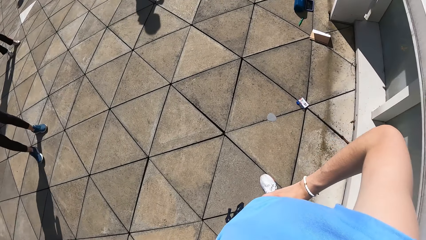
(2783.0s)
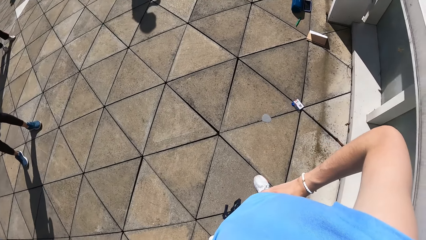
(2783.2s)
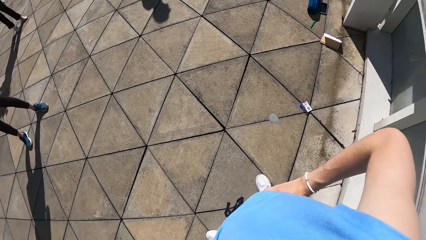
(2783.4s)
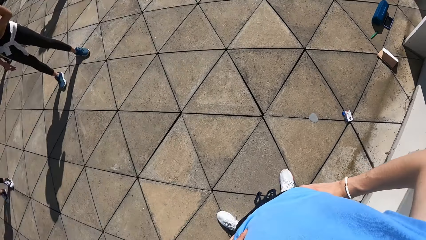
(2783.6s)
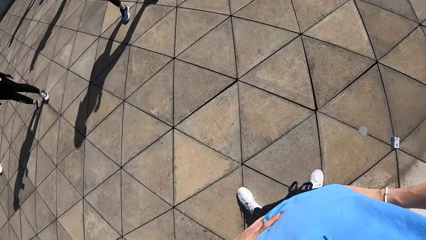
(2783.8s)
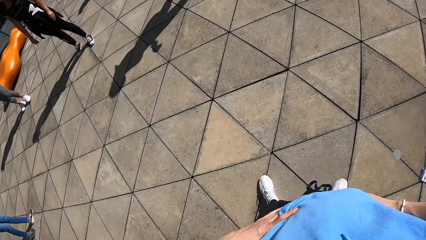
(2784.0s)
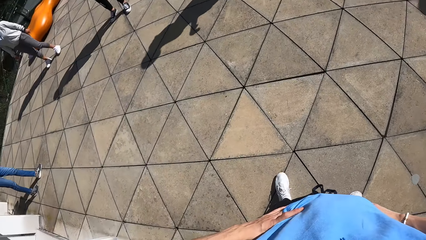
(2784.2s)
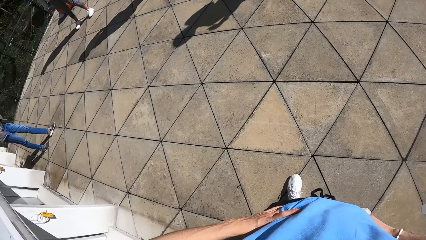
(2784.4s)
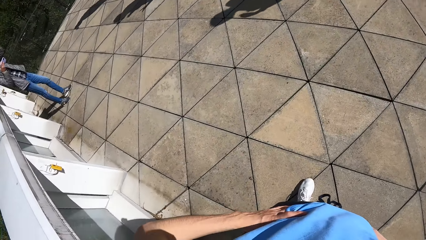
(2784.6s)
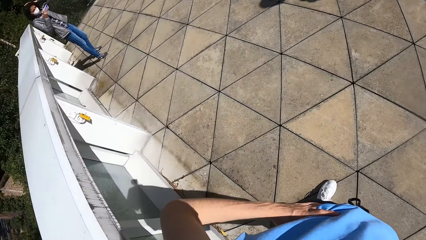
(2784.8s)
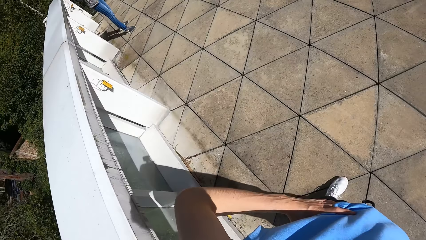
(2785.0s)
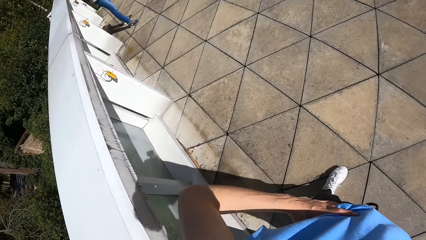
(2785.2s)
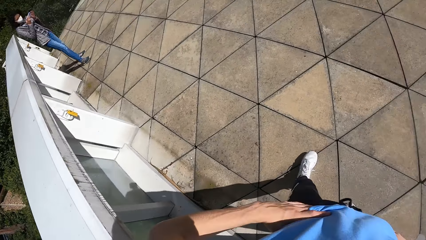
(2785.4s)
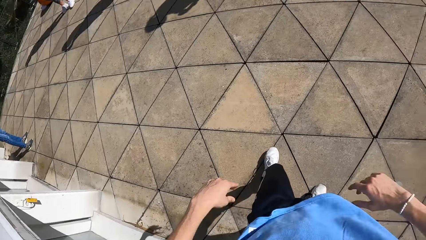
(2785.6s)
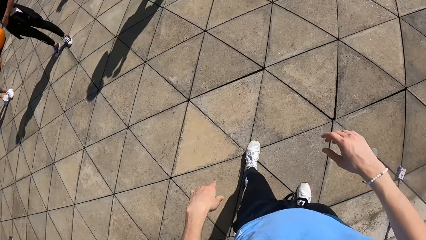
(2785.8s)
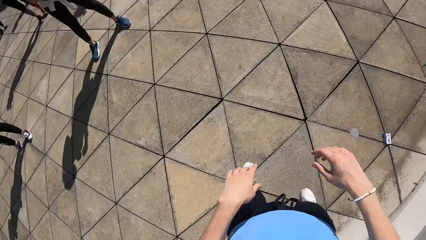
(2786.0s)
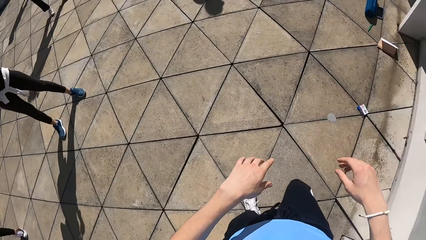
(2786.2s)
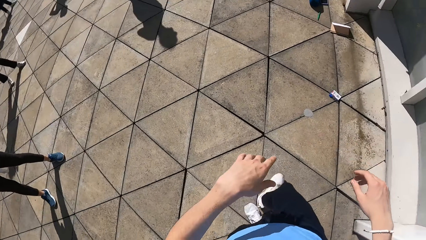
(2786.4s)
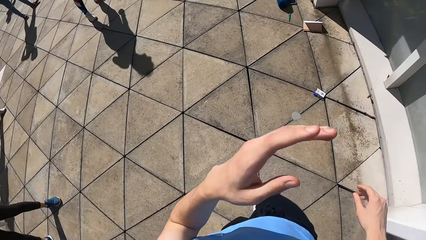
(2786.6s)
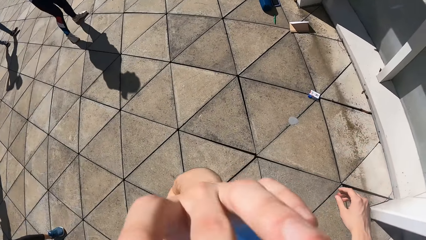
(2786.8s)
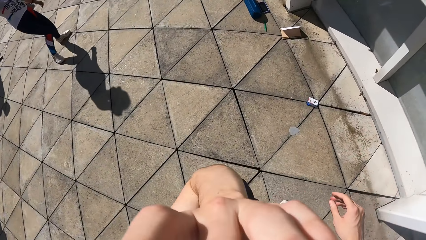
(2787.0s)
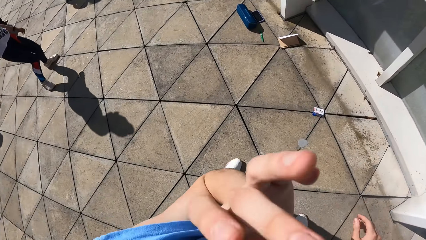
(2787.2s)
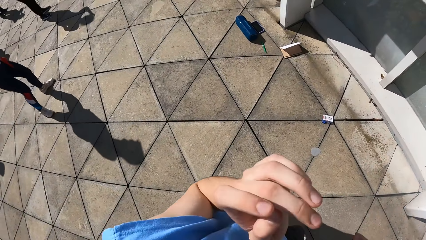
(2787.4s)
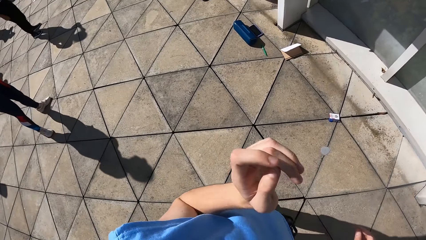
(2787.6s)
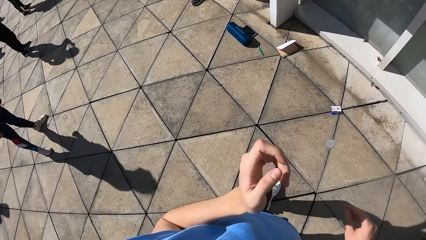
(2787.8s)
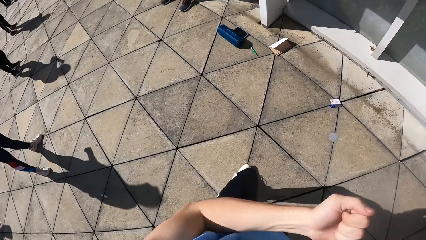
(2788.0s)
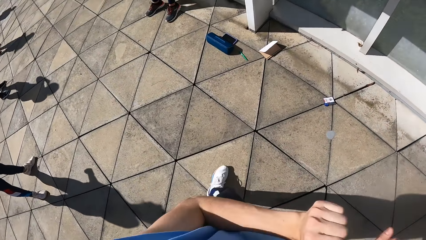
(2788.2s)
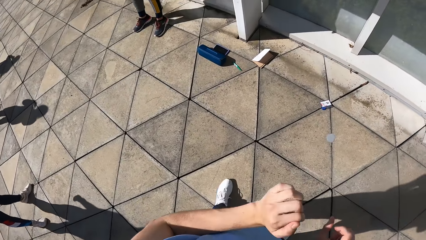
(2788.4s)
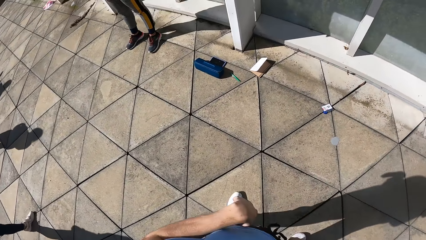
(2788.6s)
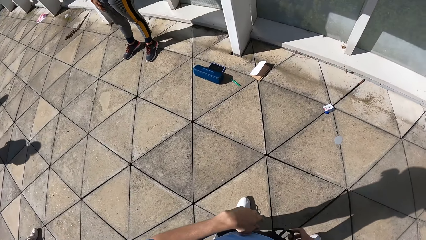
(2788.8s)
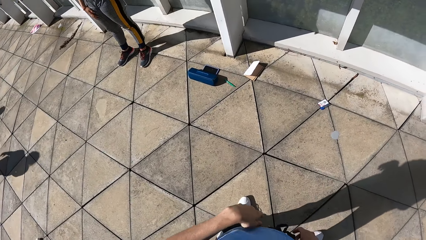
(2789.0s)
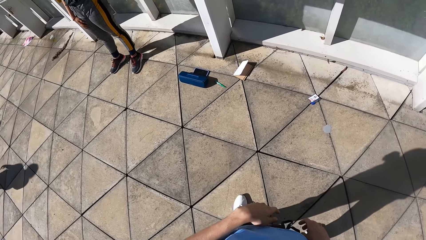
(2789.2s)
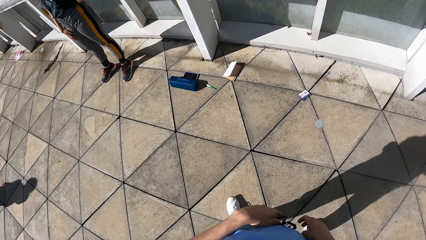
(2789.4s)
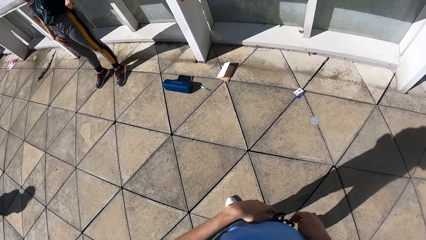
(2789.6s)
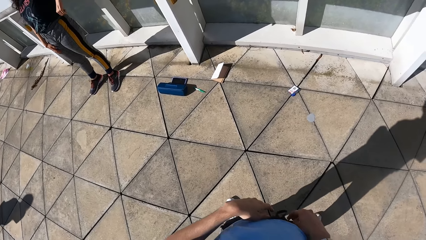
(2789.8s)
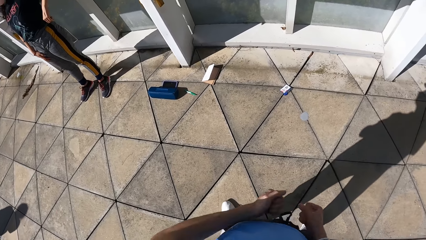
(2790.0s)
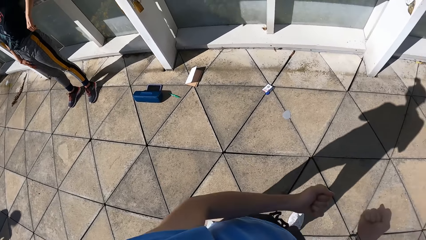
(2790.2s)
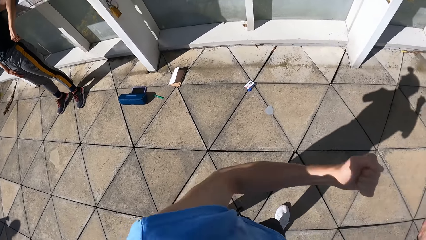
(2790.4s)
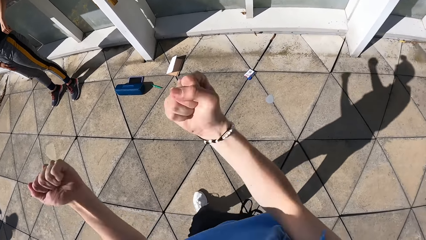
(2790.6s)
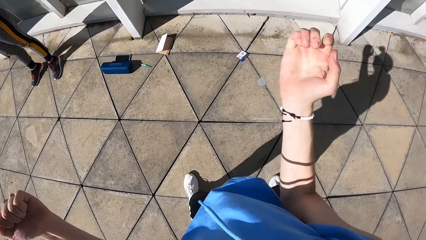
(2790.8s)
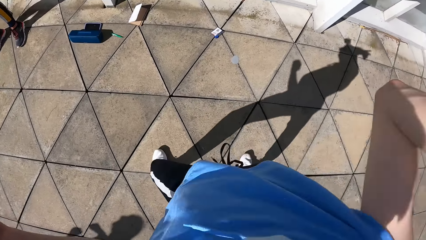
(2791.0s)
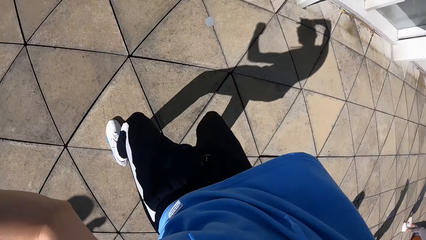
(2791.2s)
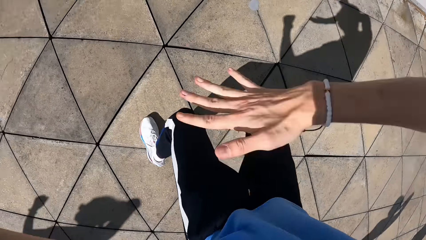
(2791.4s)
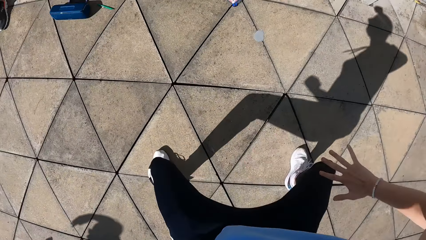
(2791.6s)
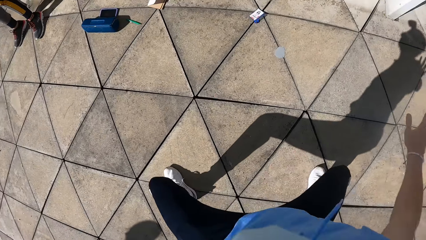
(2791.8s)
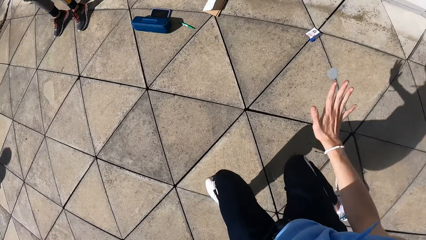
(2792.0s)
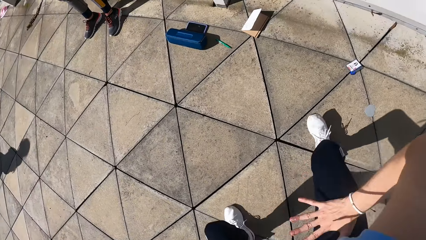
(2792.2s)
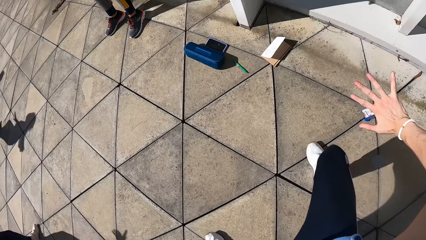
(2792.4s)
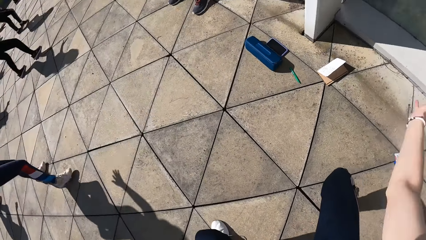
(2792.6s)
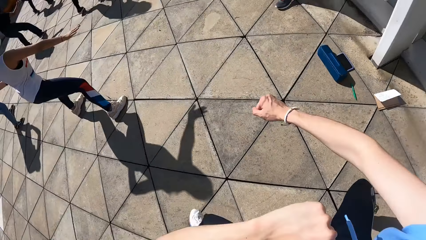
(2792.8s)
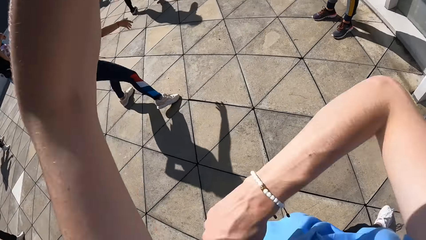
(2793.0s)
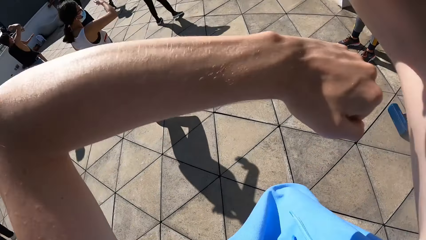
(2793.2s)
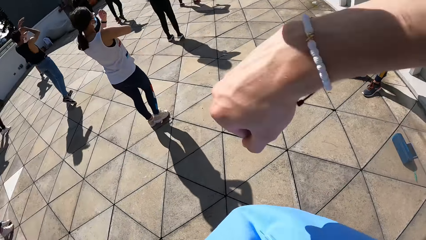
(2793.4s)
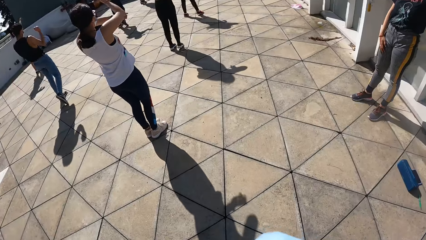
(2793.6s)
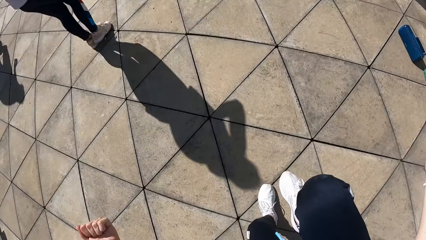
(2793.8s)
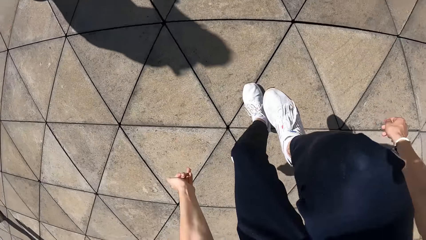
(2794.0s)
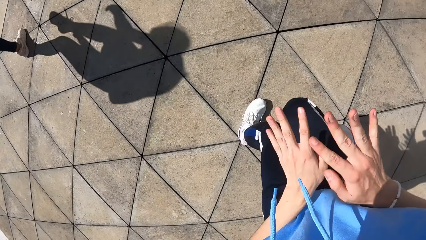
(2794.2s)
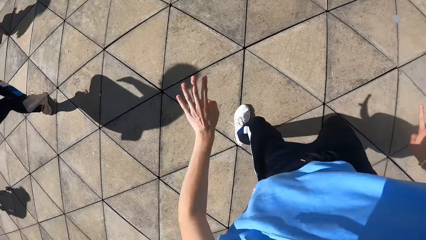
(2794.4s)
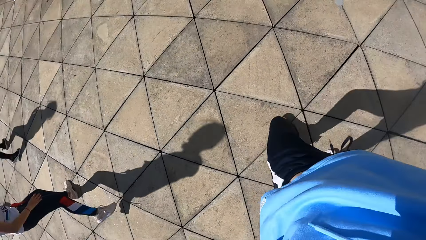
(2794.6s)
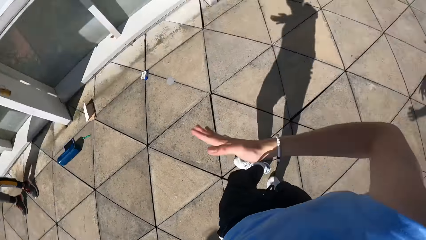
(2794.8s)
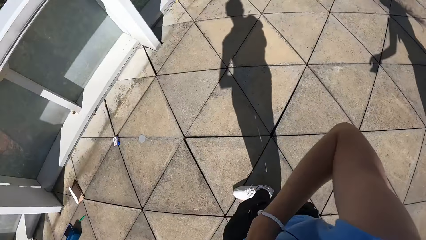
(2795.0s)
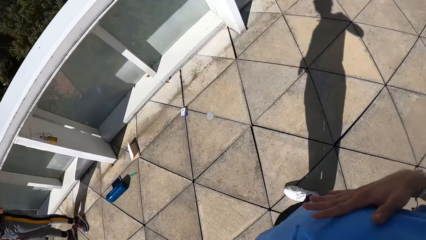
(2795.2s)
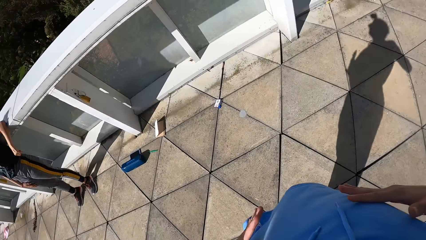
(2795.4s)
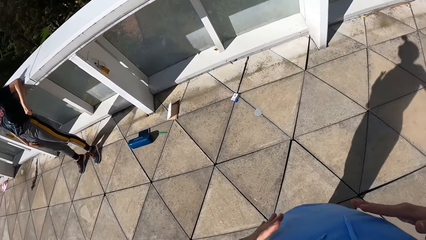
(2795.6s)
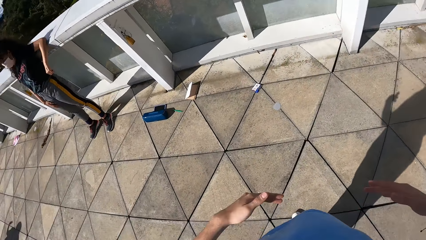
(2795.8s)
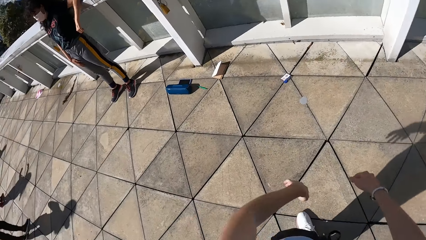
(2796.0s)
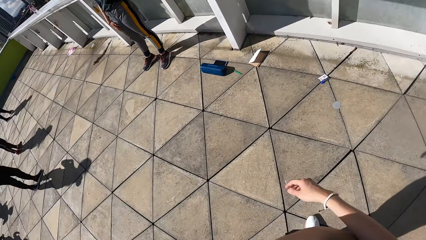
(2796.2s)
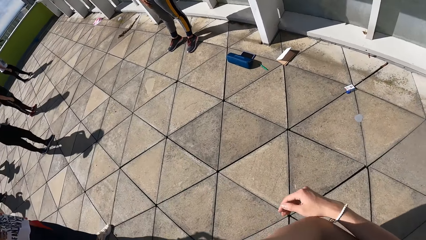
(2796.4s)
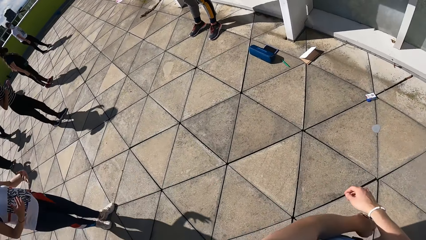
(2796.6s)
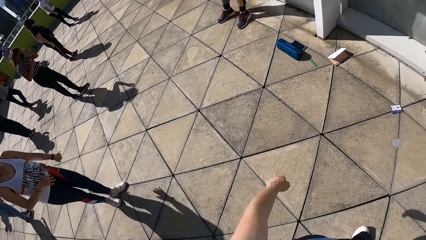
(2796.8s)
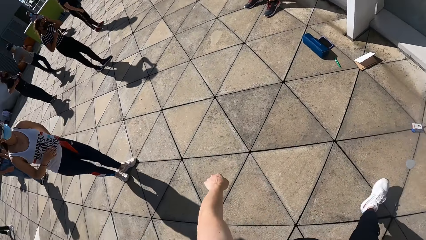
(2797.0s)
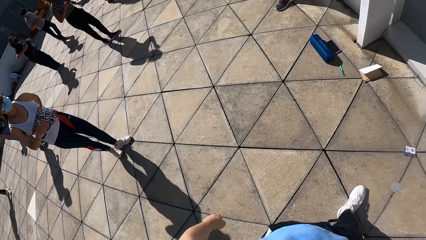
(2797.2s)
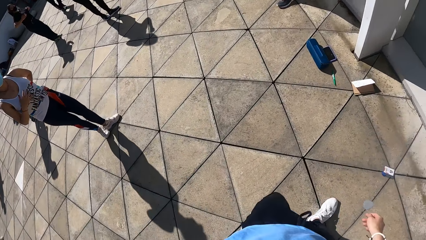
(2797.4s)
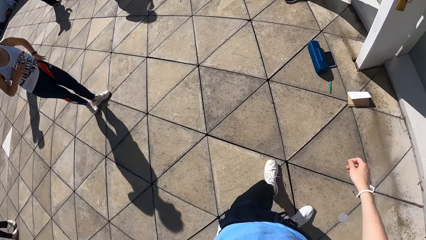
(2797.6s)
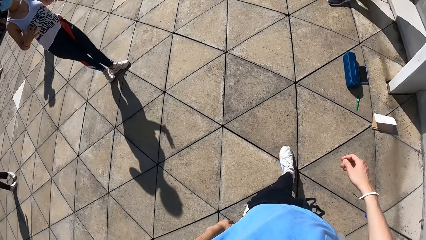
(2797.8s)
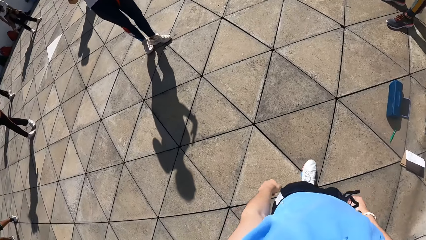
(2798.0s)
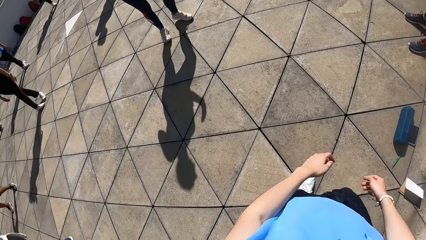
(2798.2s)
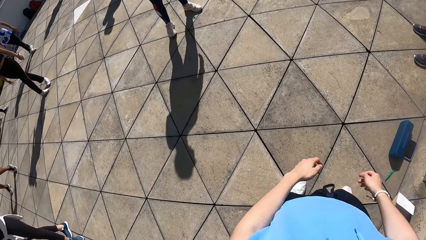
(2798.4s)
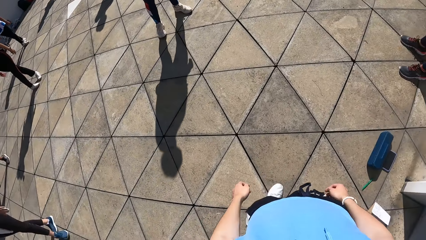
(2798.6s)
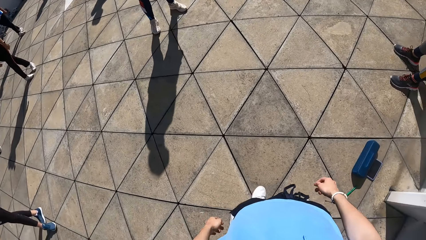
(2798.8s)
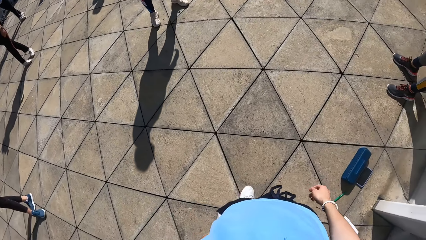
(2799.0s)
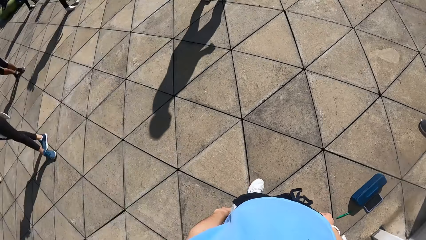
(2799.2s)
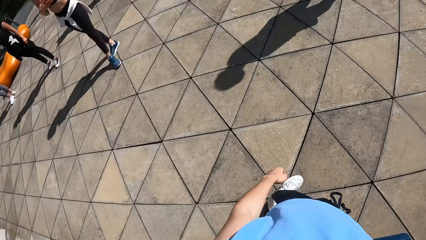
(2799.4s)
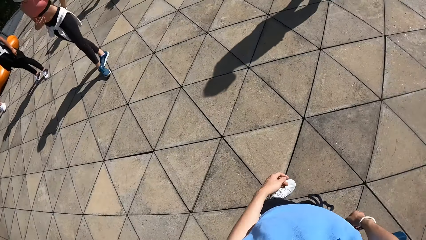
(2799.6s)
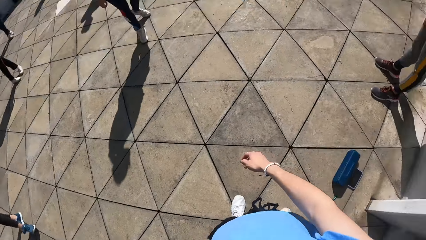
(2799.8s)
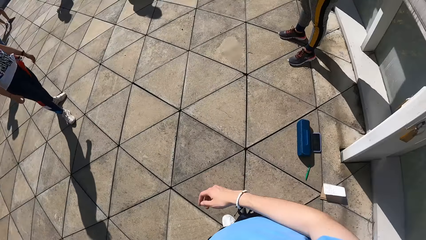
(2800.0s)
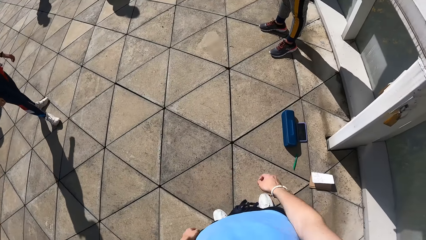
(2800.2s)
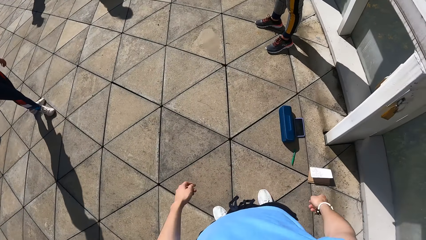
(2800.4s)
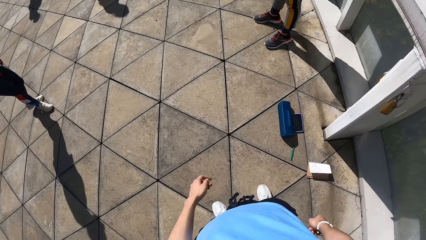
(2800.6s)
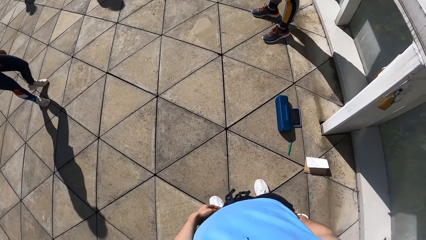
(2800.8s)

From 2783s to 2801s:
The camera wearer removes both hands from his waist. He holds the waist with both hands. He steps forward and adjusts the camera with the left hand. He dances with the group of people. He swings the left hand. He folds both the left and the right hand fingers. He swings the hands. He stretches the right hand fingers. He swings the right hand. He swings both hands. He lifts the right leg. He rubs both hands together. He looks around. He touches the stomach with the right hand. He lifts both hands. He looks at the left and the right hands. He swings the left and the right hands. He steps forward. He looks at the hands. He looks at the left leg. He looks around.
